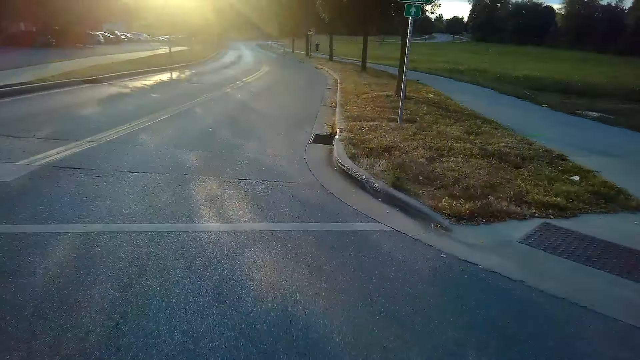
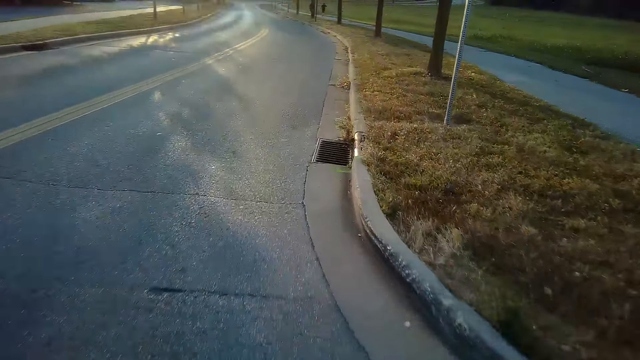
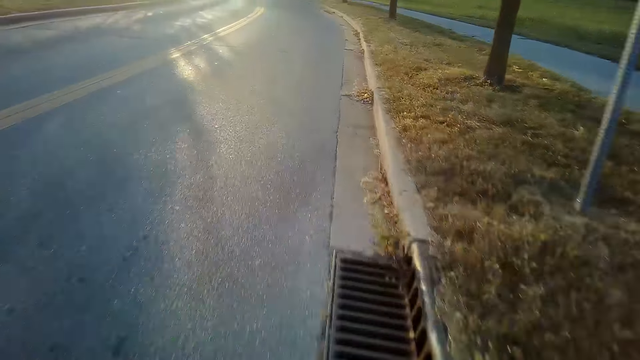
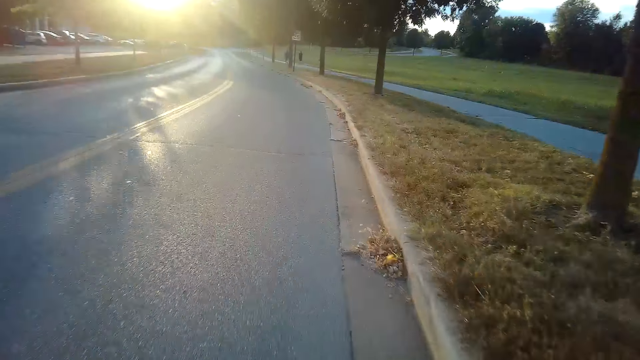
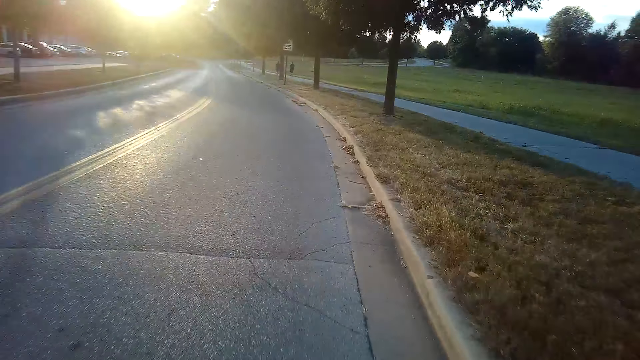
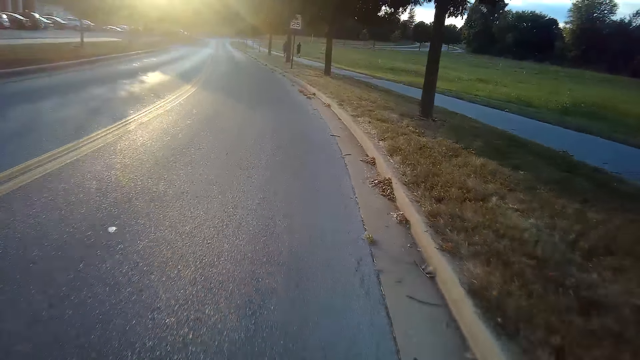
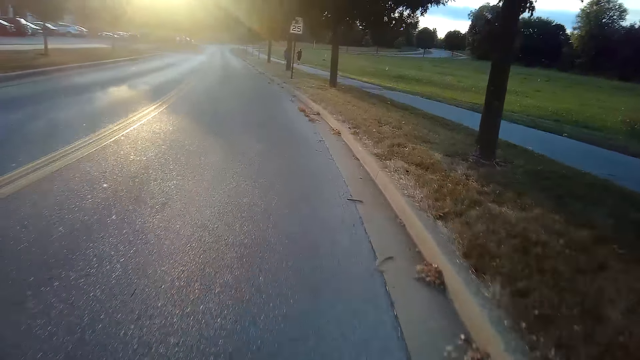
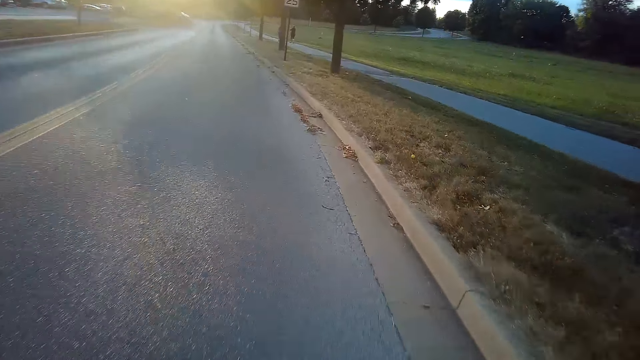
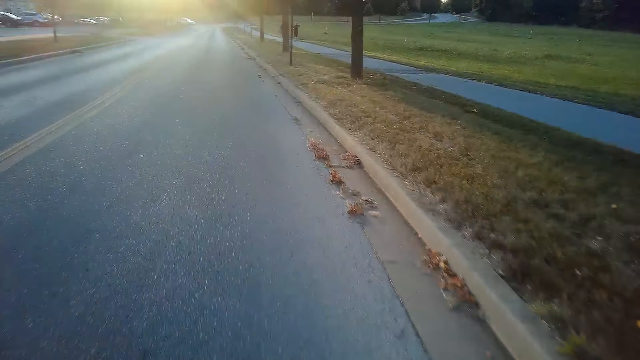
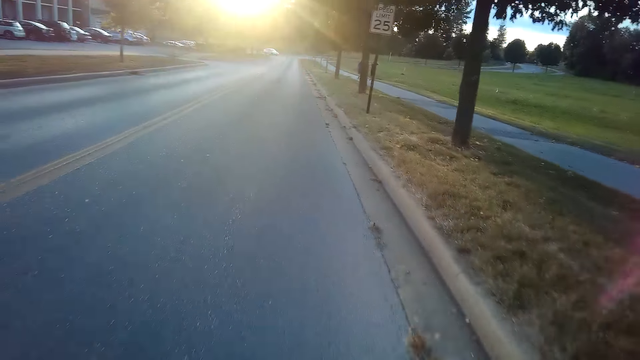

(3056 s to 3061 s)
The camera wearer rides a bicycle.

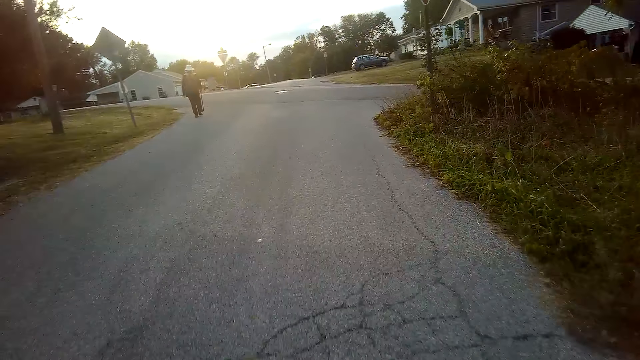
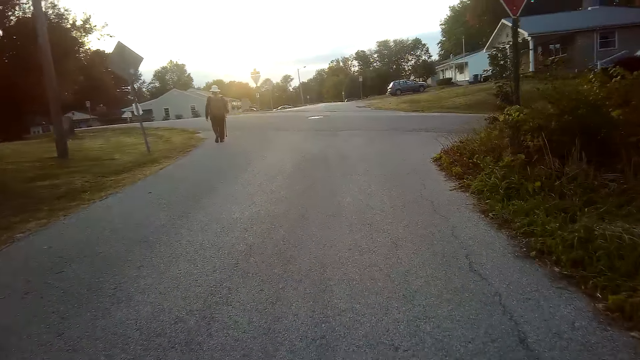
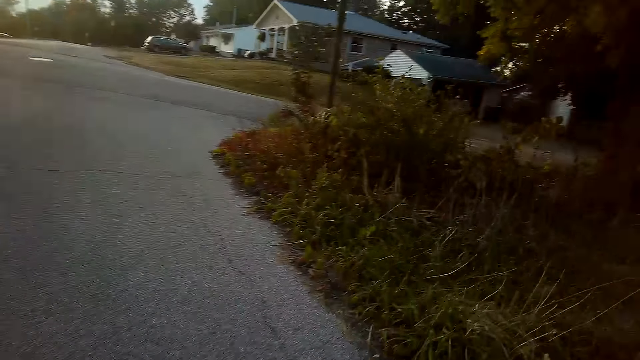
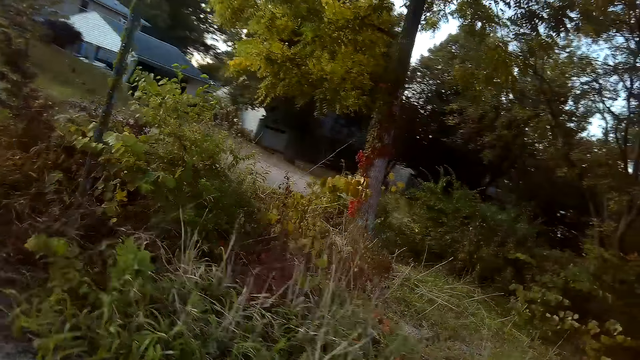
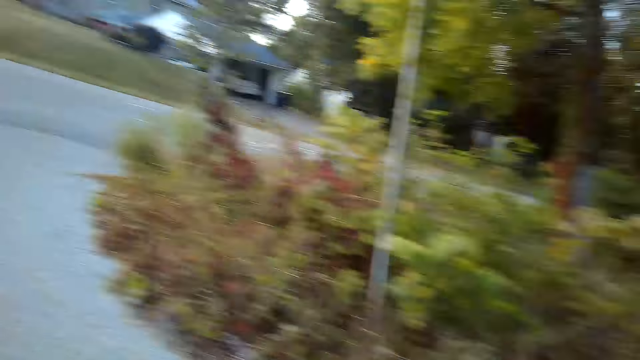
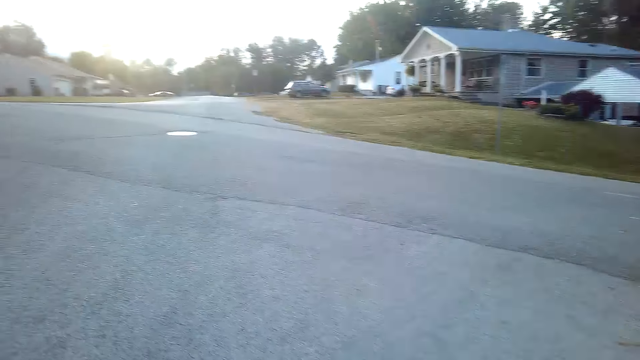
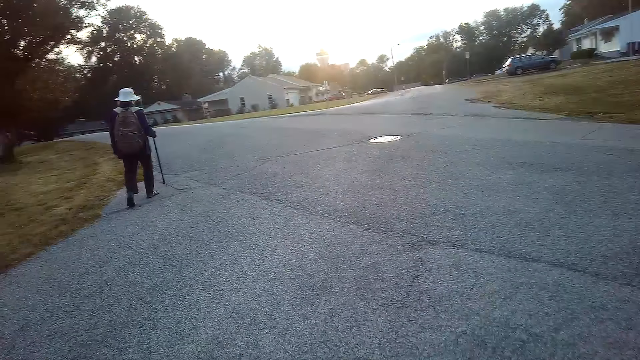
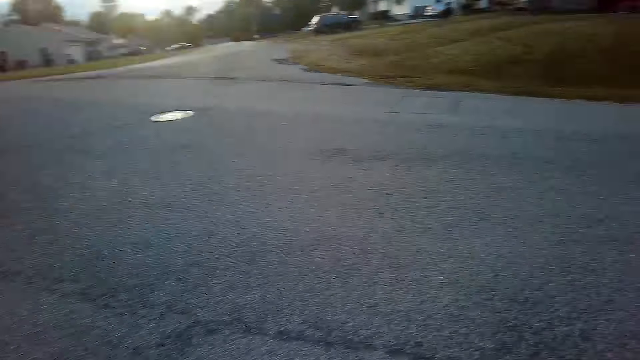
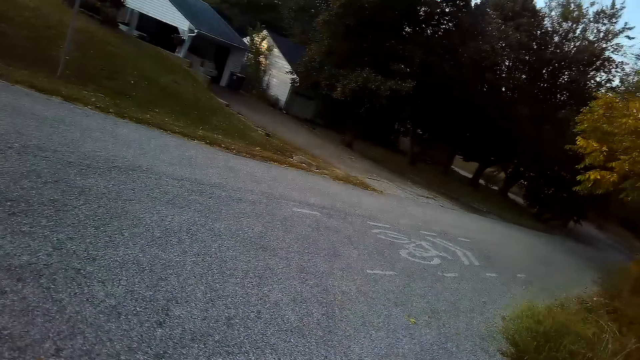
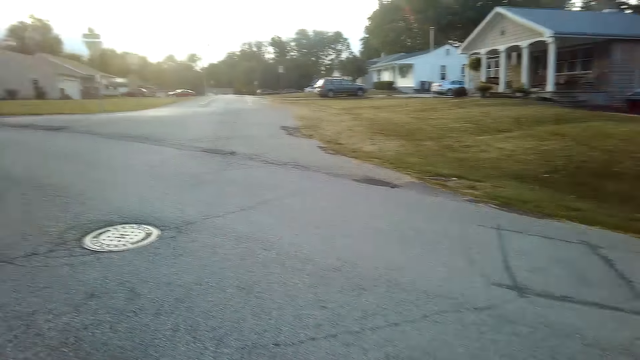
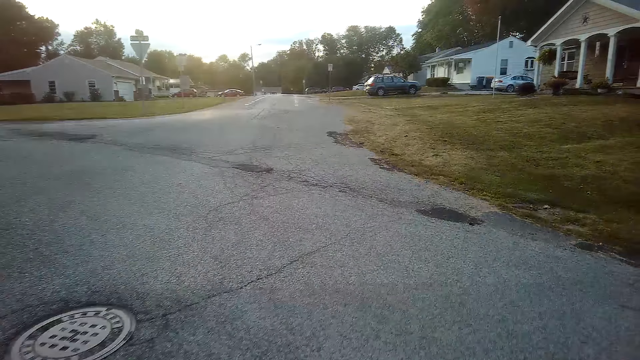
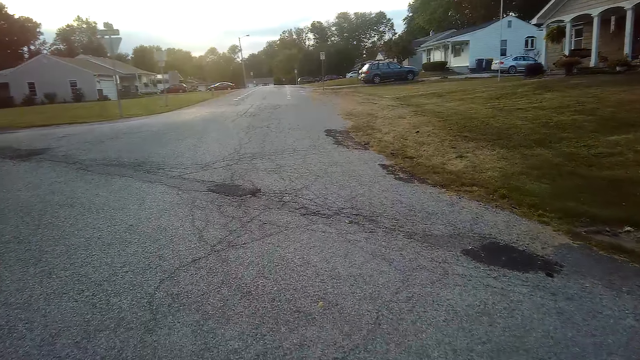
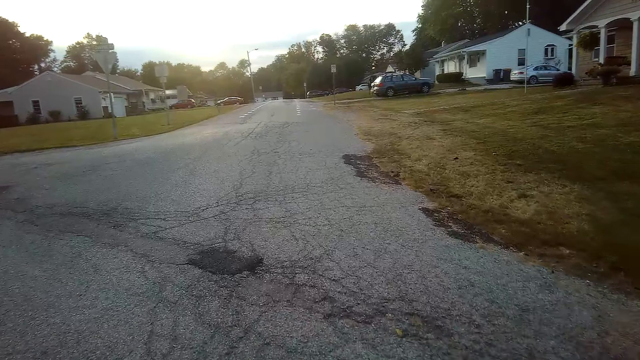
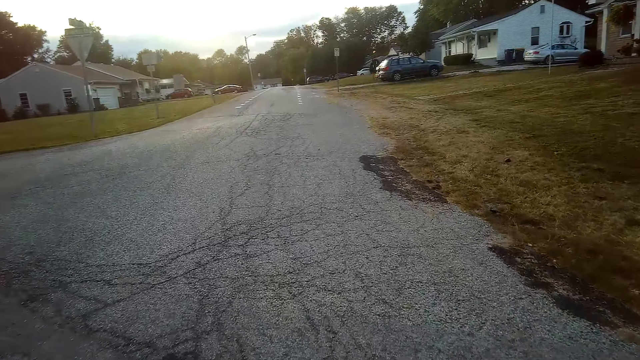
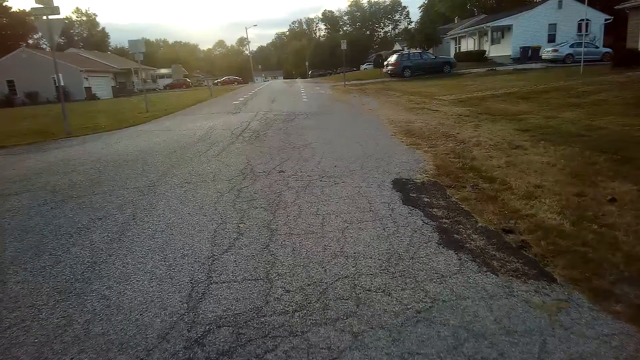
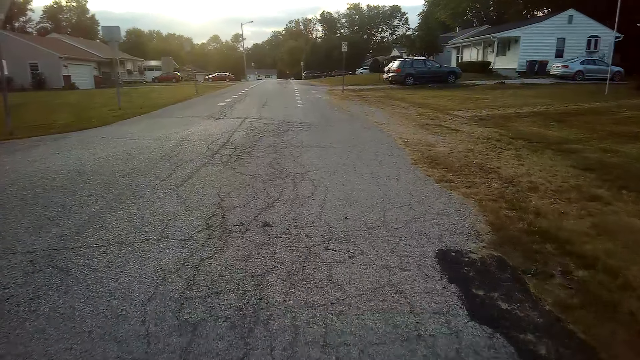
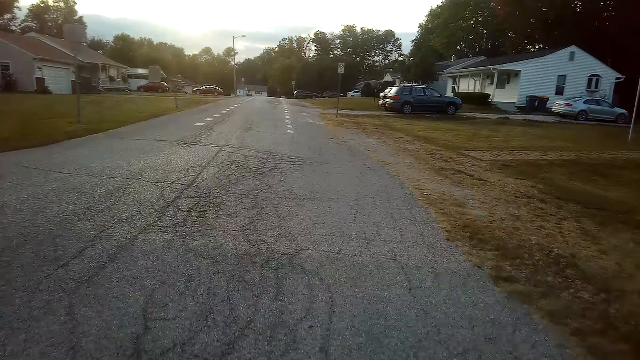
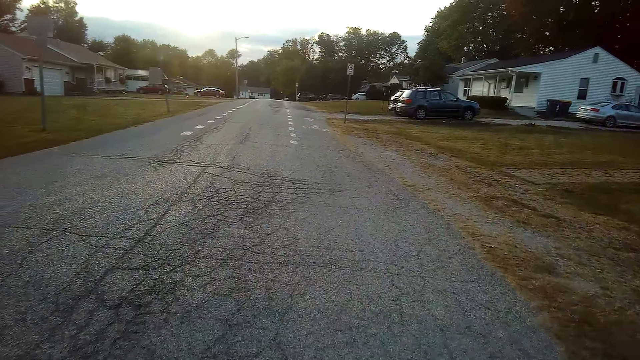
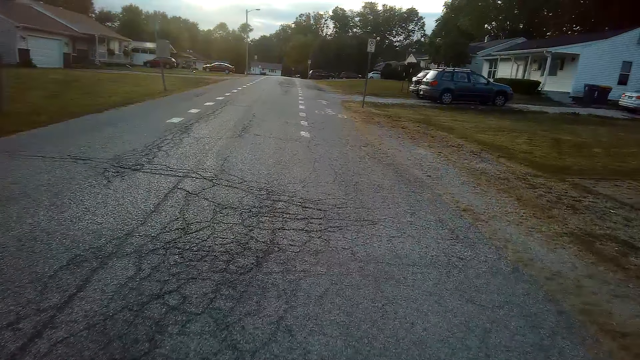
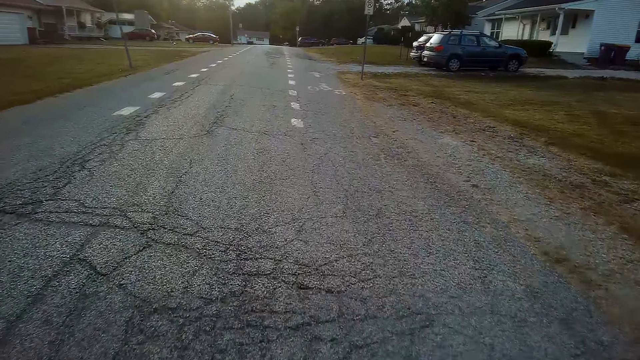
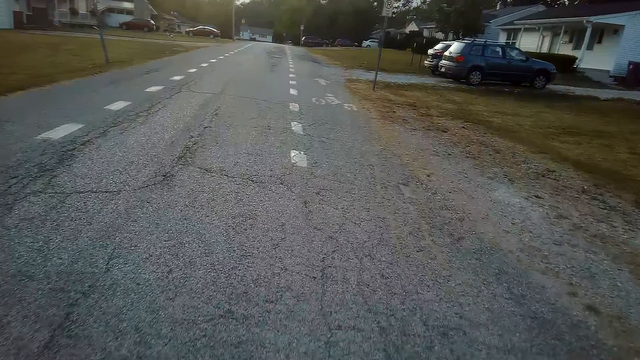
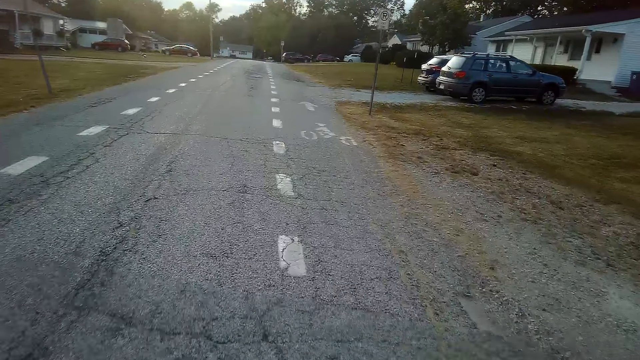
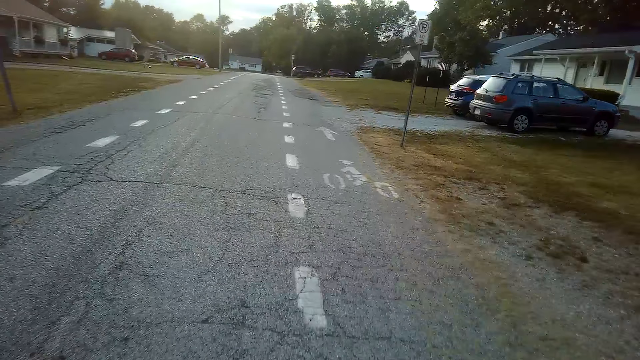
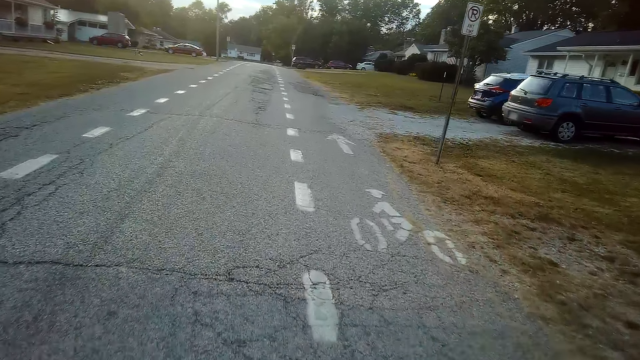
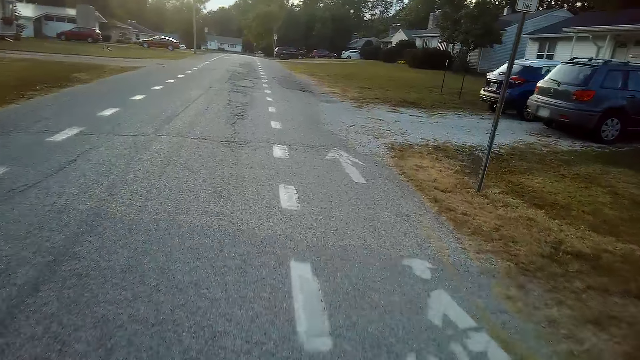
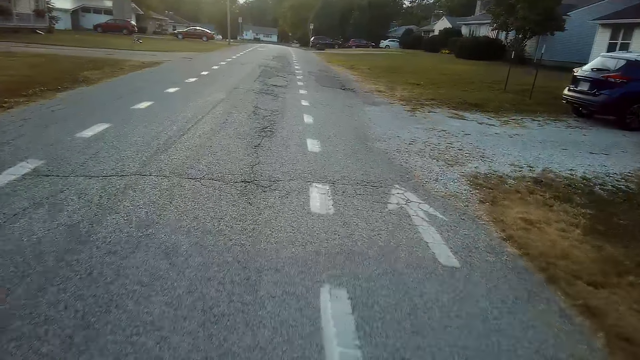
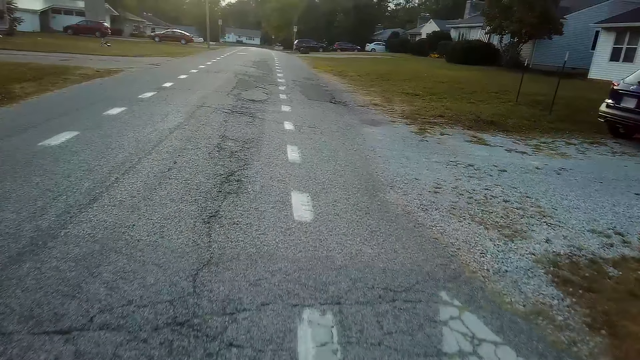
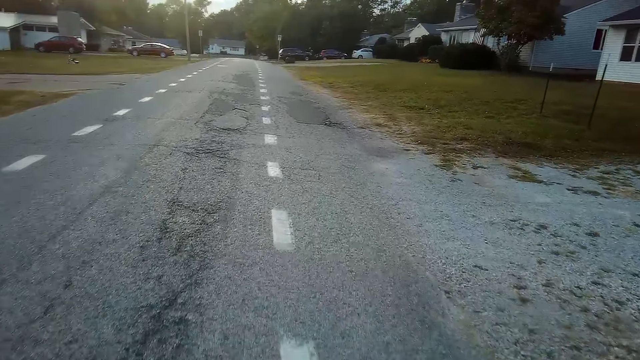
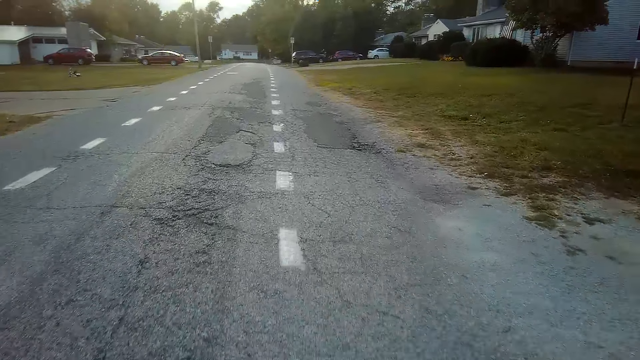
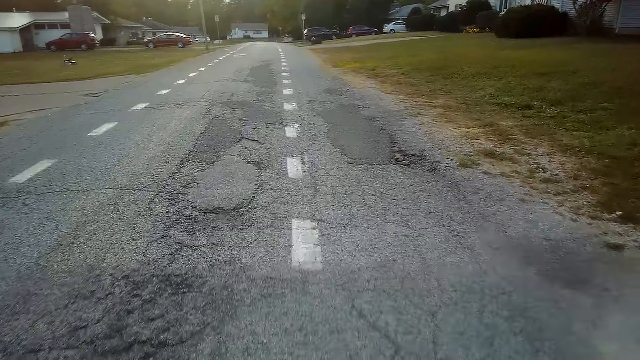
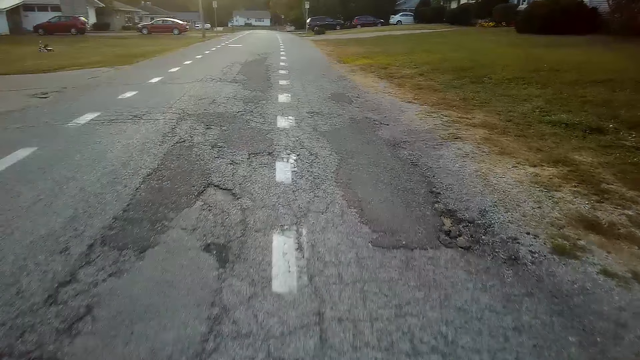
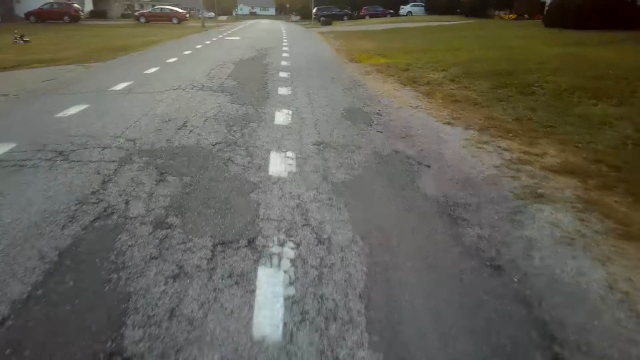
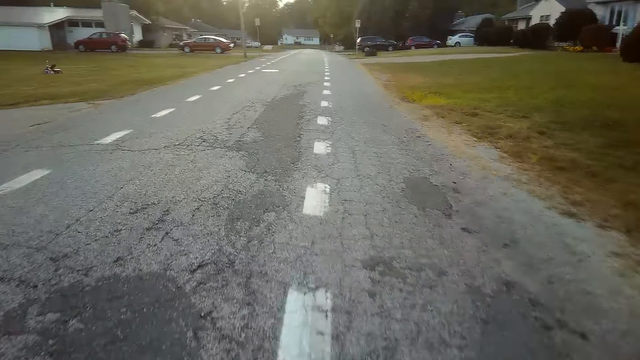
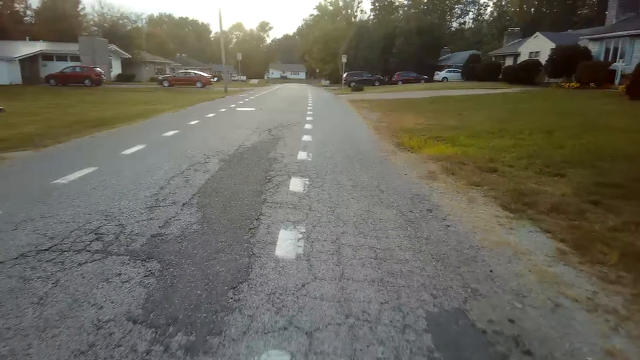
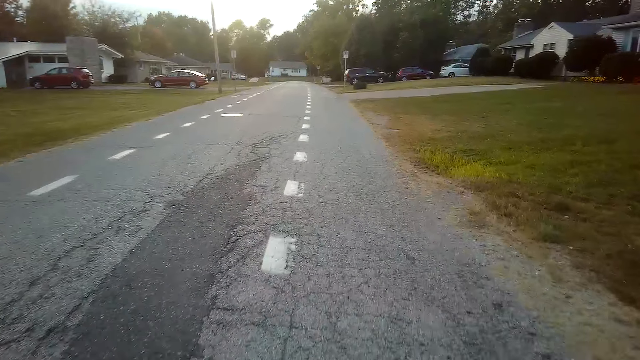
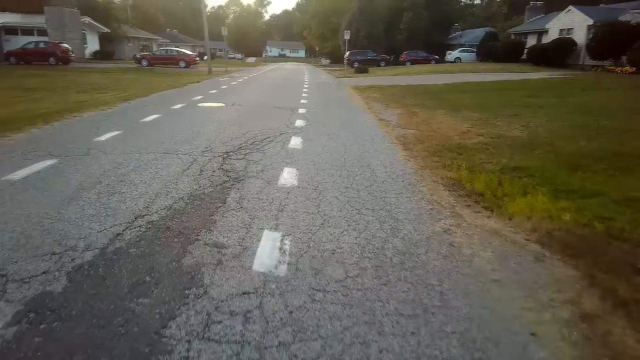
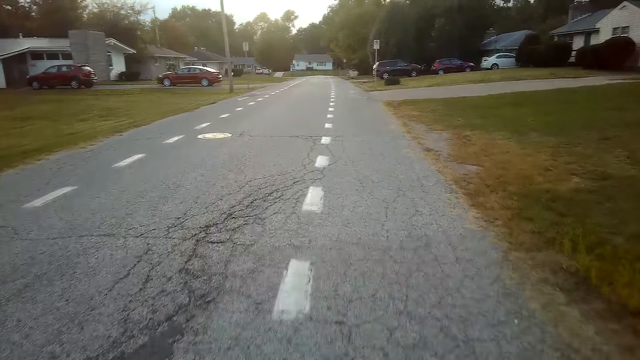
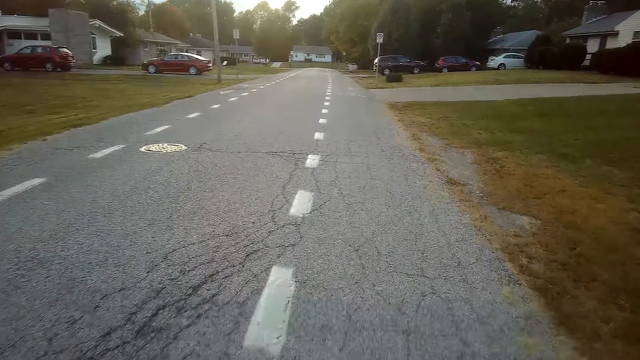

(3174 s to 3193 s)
The camera wearer looks around. They ride on the road with a bicycle.
